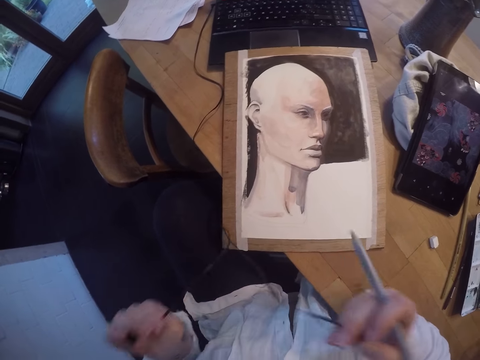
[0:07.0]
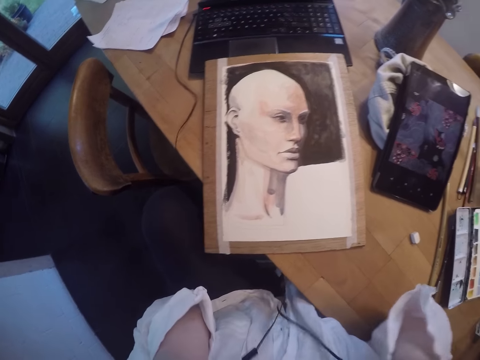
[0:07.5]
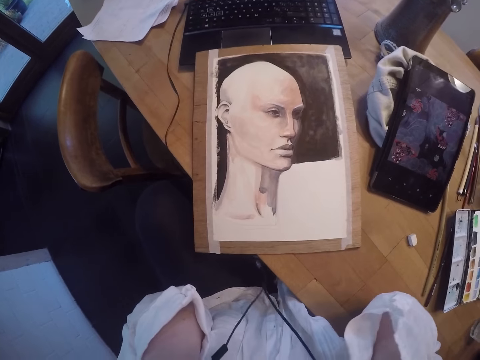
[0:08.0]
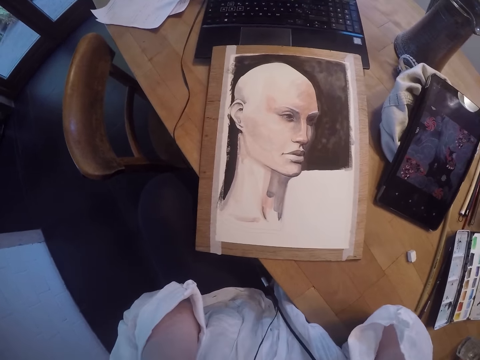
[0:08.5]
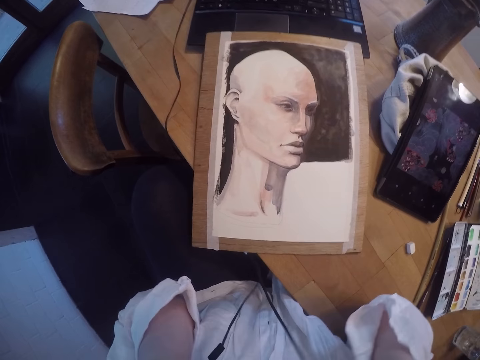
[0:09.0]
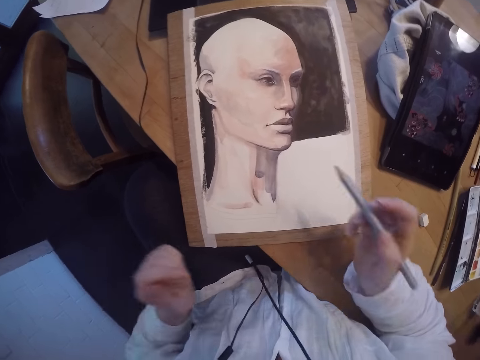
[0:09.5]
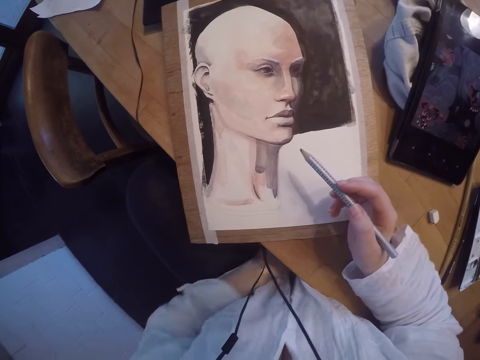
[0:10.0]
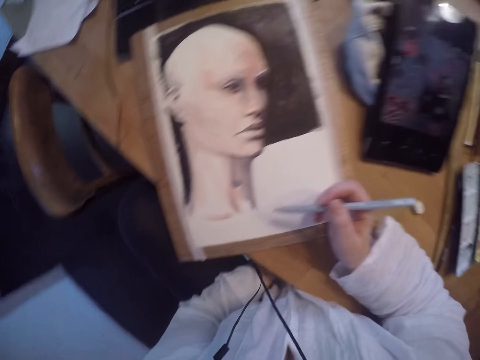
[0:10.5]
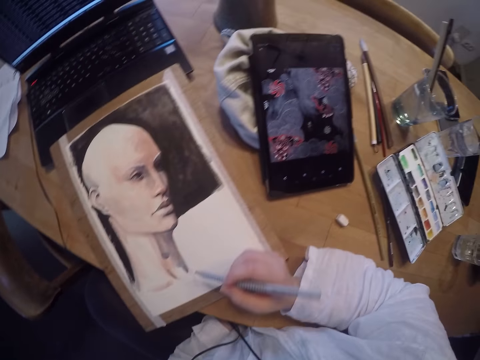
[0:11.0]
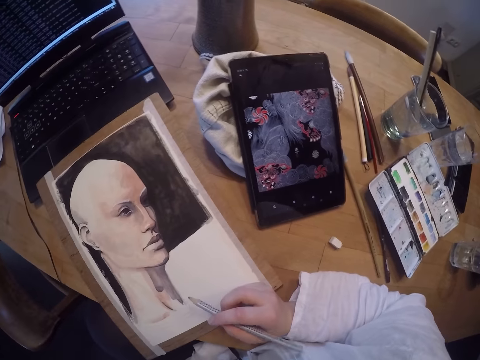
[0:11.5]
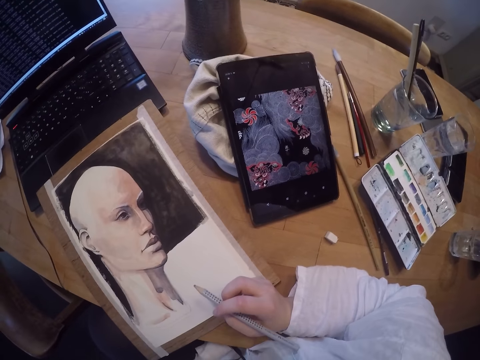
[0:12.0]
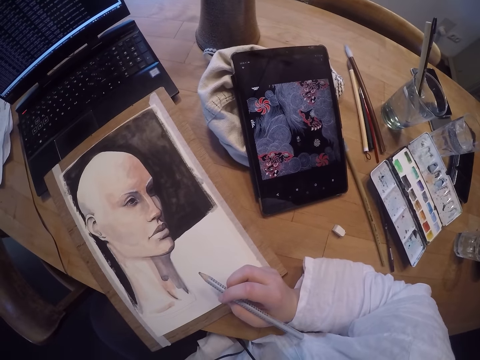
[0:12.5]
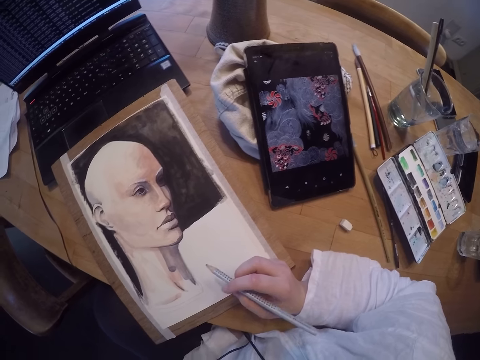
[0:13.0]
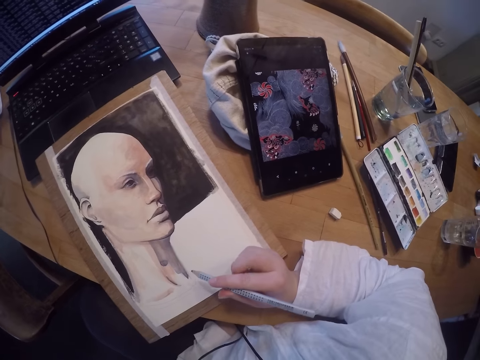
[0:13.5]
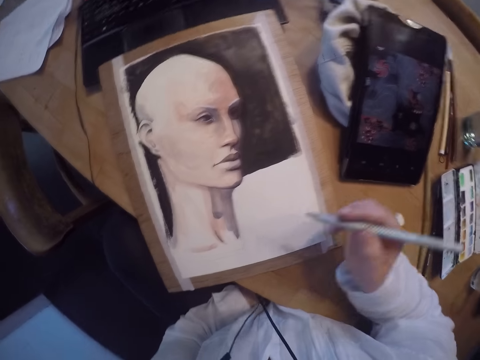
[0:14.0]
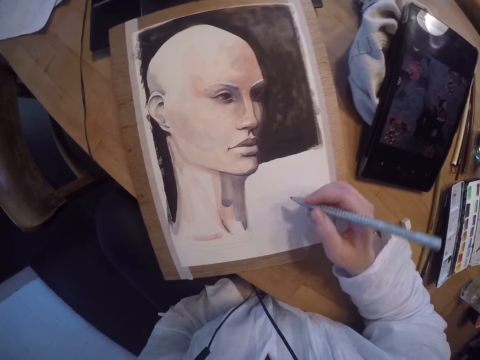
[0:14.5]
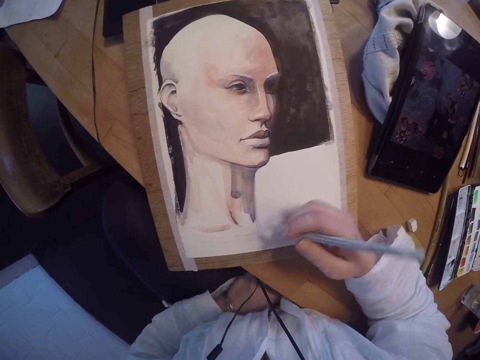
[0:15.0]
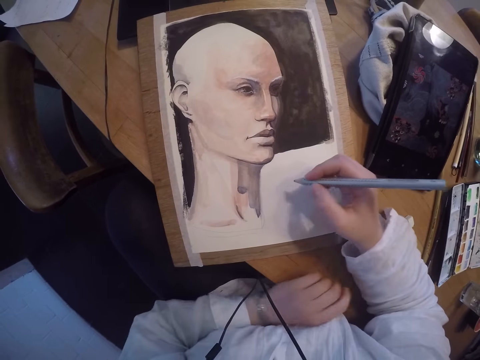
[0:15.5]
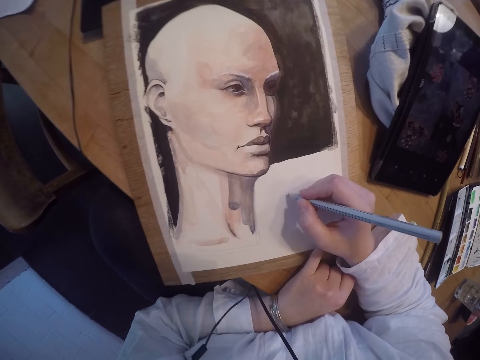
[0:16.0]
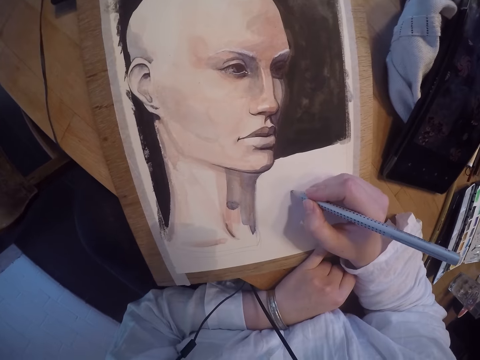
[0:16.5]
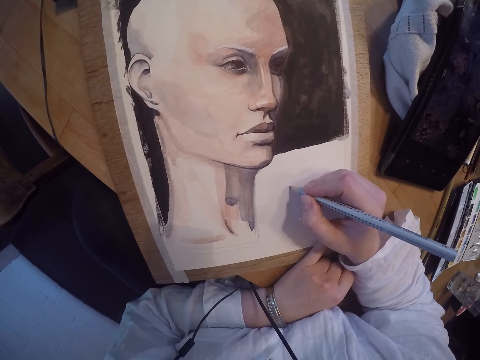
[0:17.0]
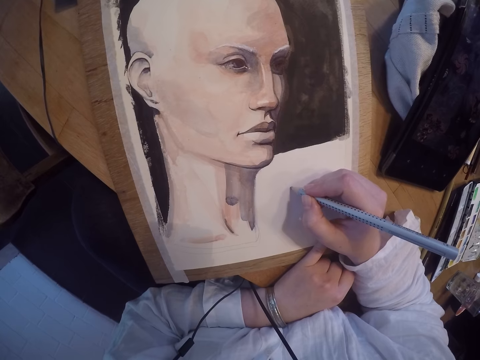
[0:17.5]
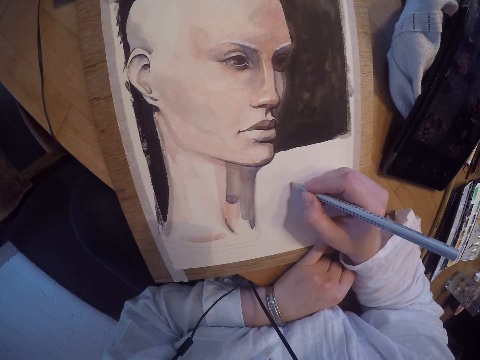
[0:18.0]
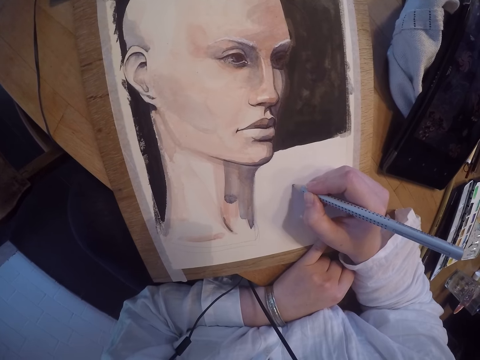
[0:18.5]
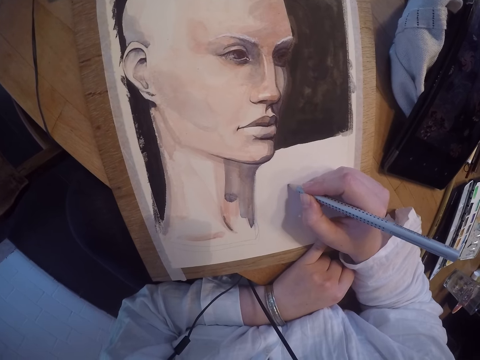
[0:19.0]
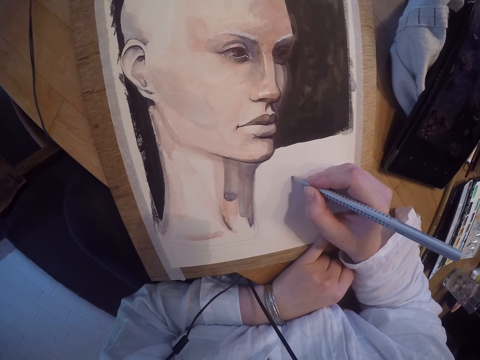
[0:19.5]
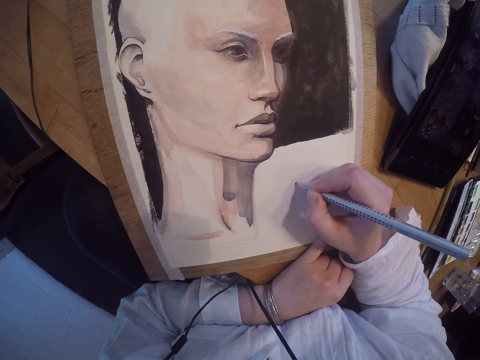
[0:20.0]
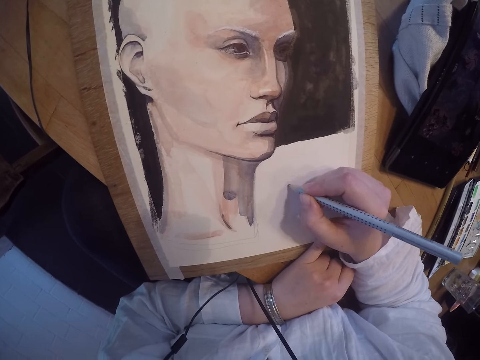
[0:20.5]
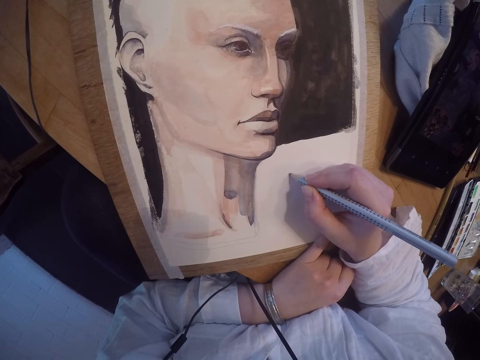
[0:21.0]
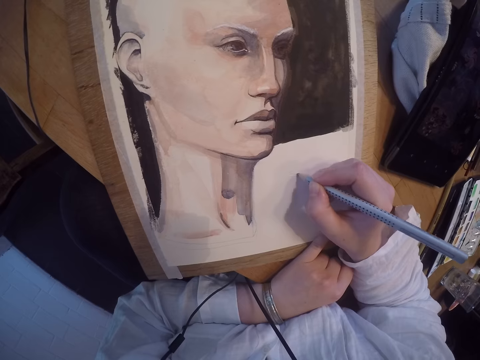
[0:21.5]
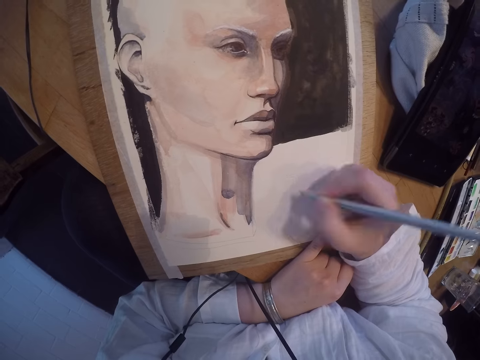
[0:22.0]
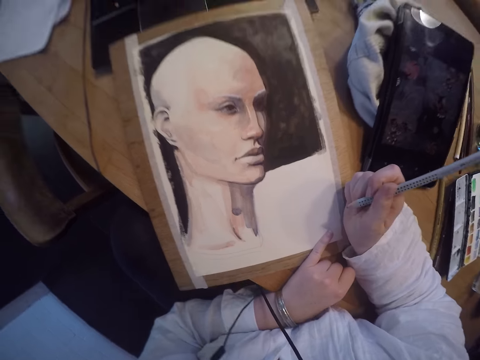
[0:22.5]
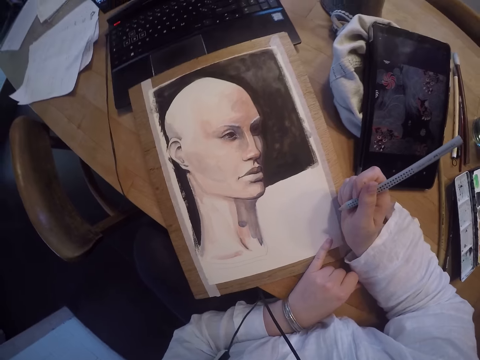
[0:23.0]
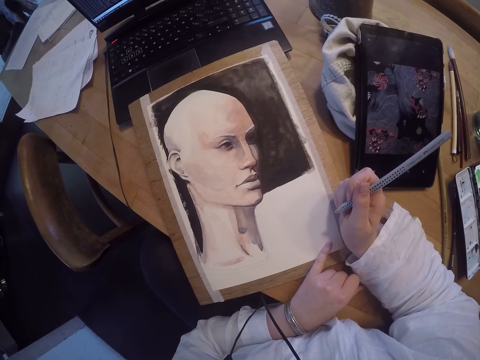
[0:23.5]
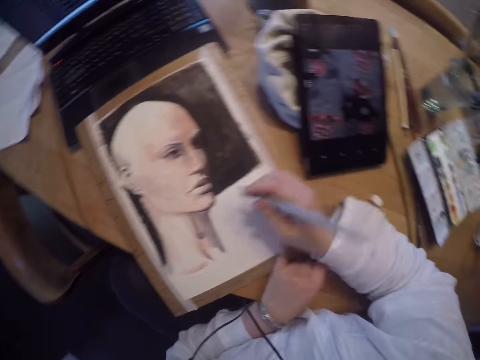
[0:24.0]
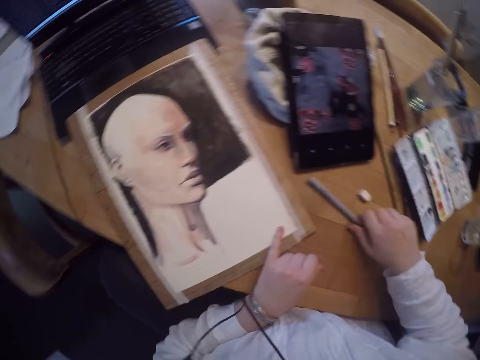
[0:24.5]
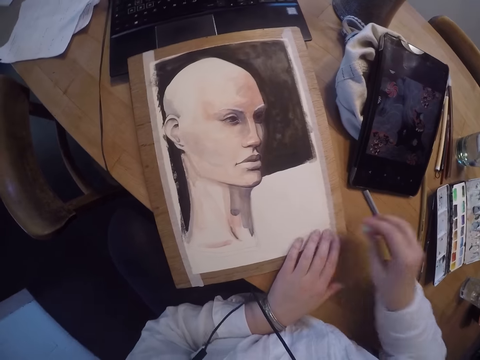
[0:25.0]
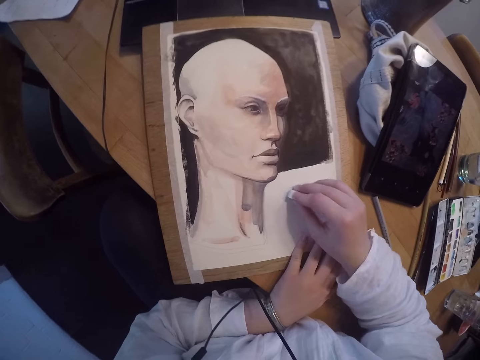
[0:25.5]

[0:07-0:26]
The camera wearer puts the earphones in her ears. She puts her hand on the painting with the pencil. She draws on the painting with the pencil. She stops drawing on the painting. She drops the pencil on the table. She picks up an eraser on the table. She erases the drawing on the painting.

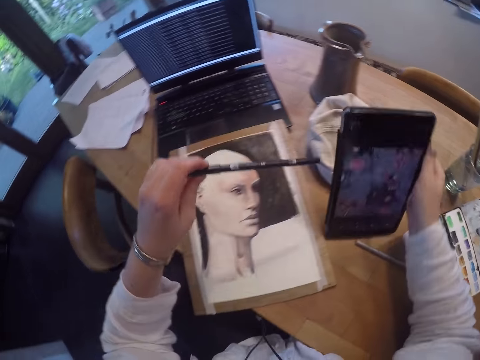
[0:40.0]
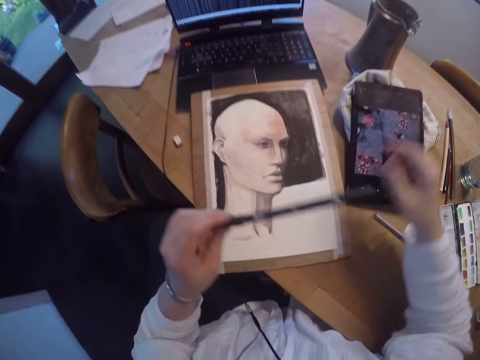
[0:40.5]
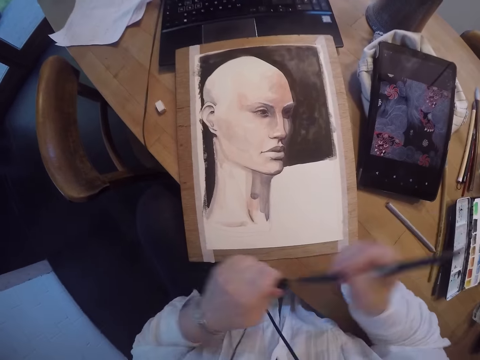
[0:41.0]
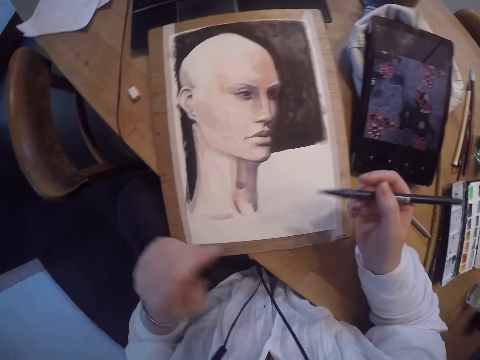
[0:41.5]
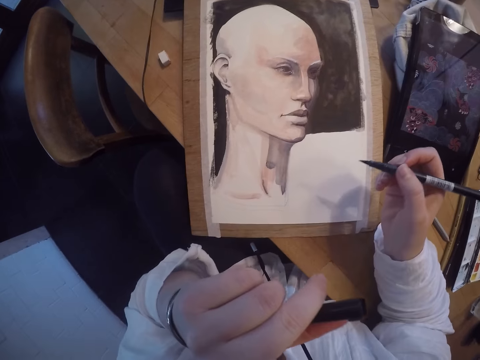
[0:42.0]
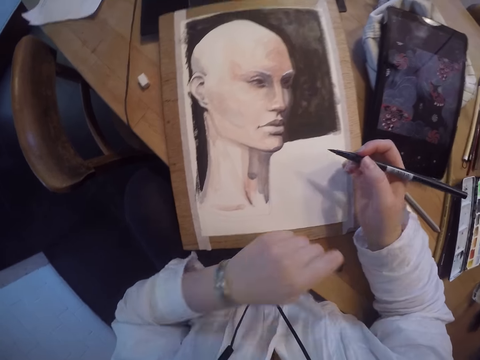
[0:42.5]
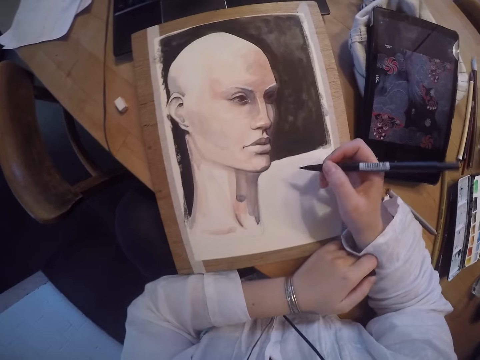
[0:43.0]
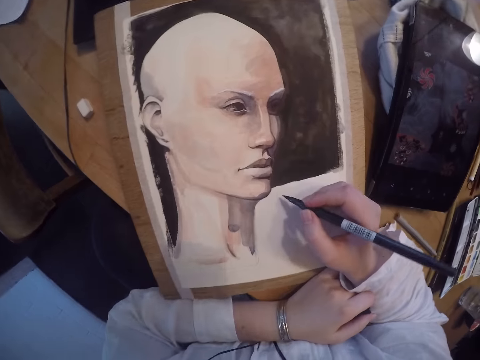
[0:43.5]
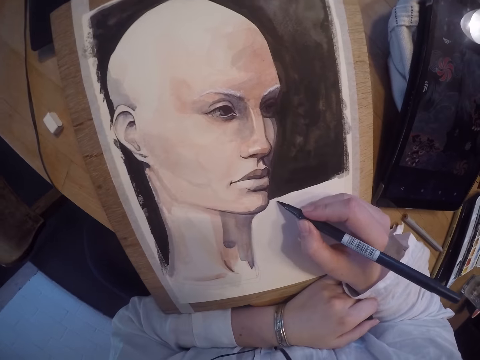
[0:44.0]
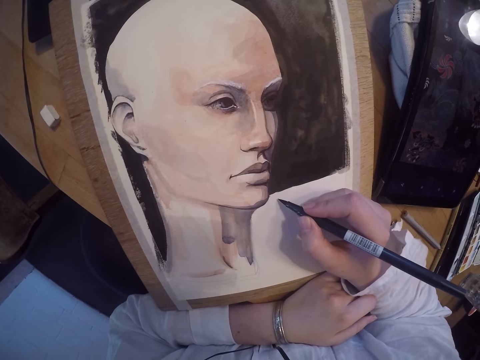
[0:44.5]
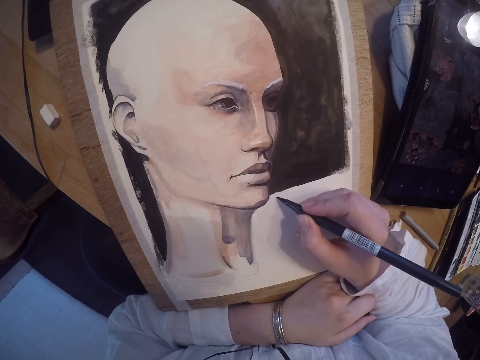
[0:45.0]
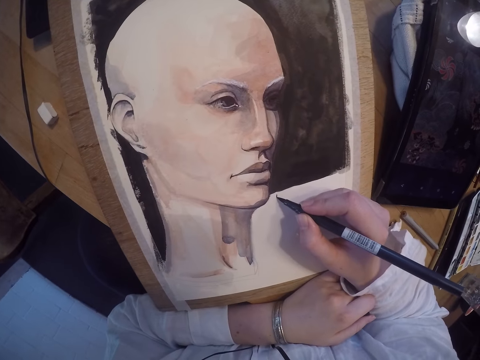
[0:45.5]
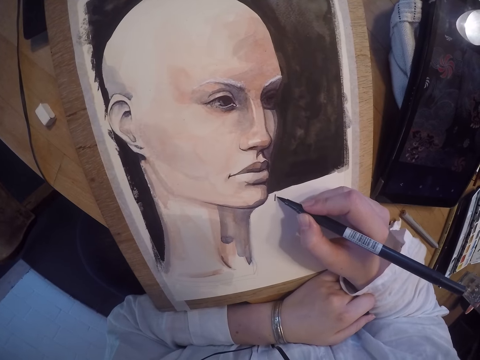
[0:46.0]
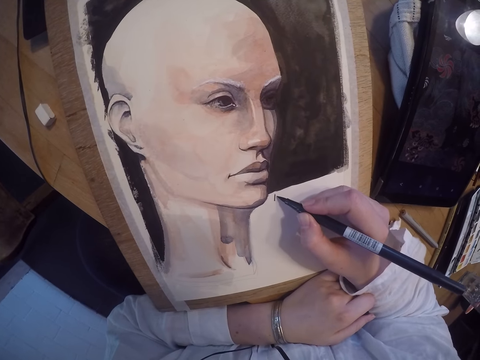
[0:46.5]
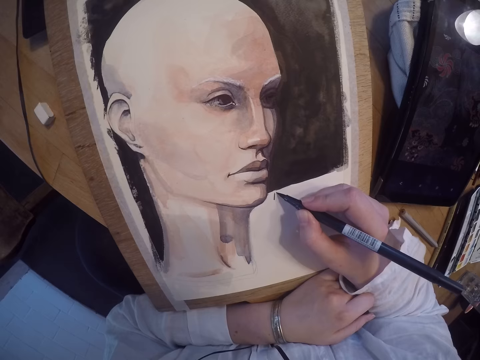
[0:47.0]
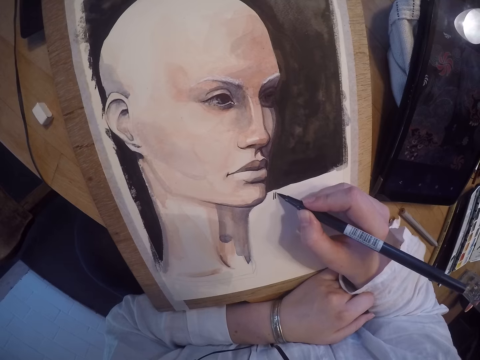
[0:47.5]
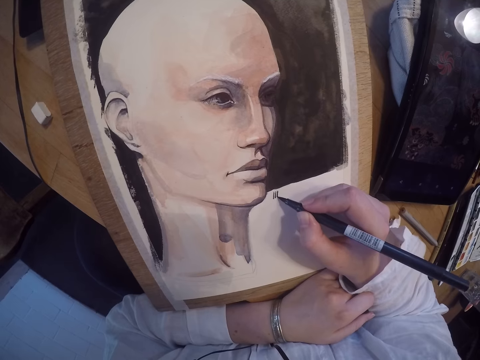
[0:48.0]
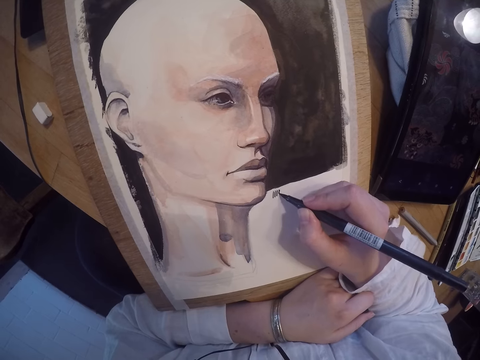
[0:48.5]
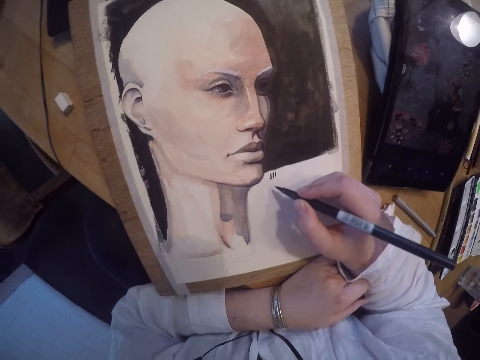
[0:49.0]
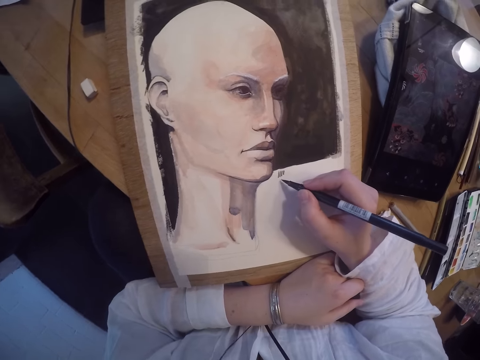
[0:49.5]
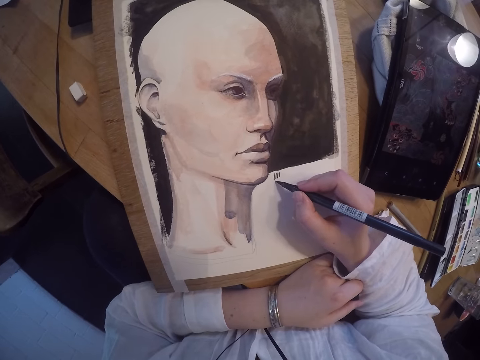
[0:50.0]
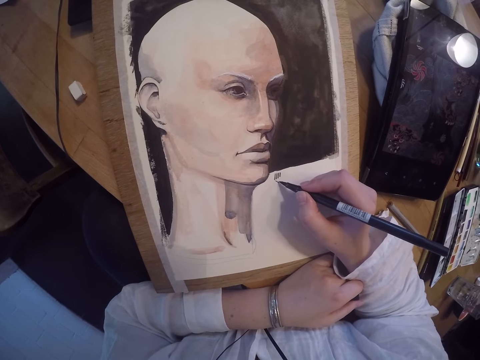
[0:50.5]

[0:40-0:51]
The camera wearer drops the tablet phone back on the sack with her right hand. She picks up another painting pen. She removes the cover of the paint pen. She draws on the painting with the paint pen.
